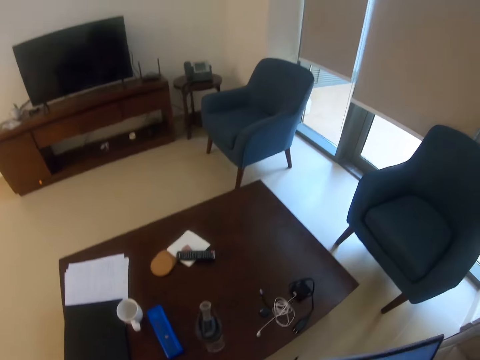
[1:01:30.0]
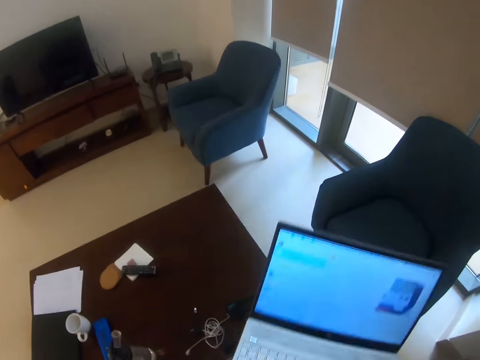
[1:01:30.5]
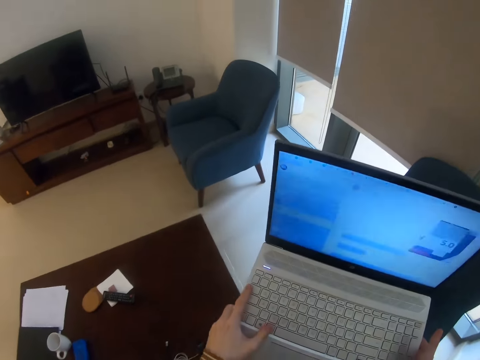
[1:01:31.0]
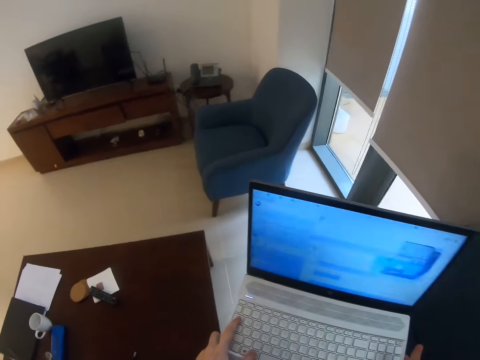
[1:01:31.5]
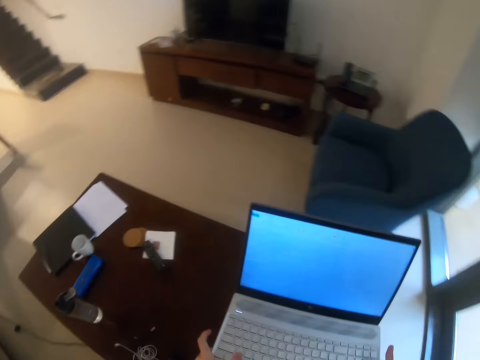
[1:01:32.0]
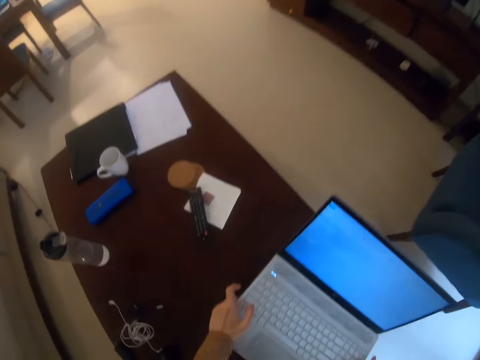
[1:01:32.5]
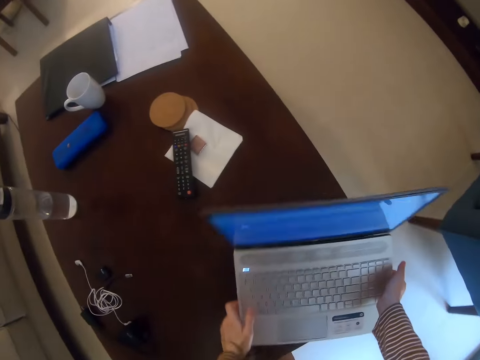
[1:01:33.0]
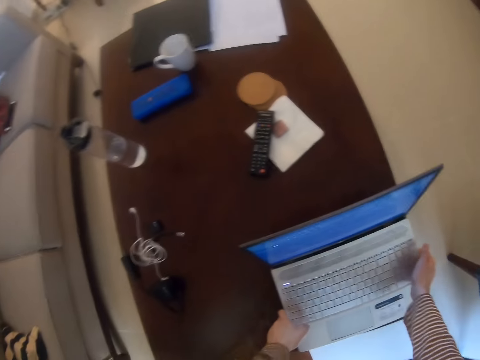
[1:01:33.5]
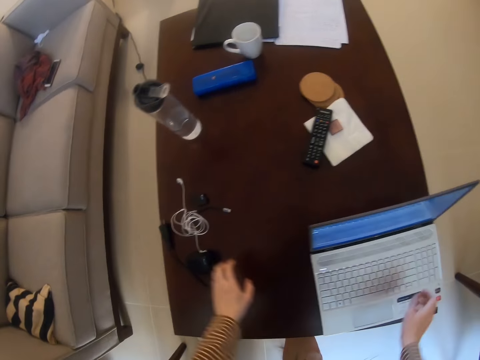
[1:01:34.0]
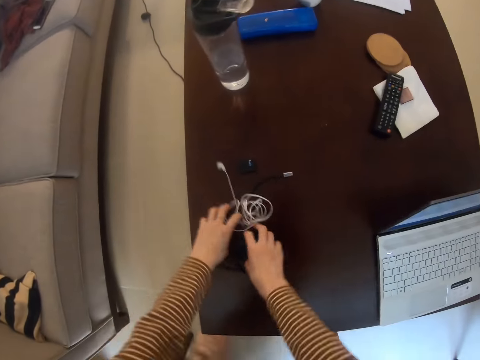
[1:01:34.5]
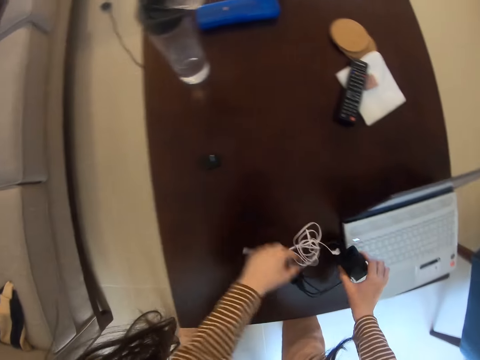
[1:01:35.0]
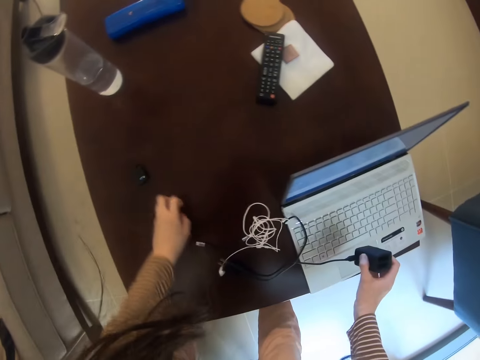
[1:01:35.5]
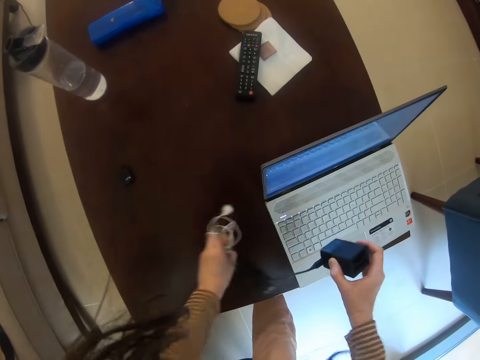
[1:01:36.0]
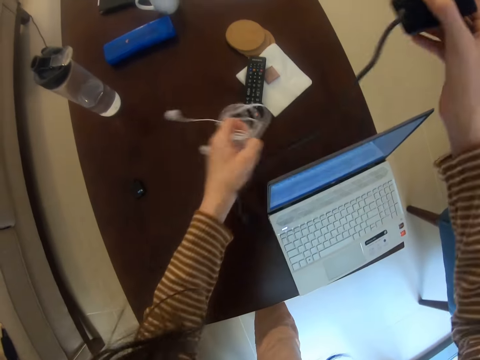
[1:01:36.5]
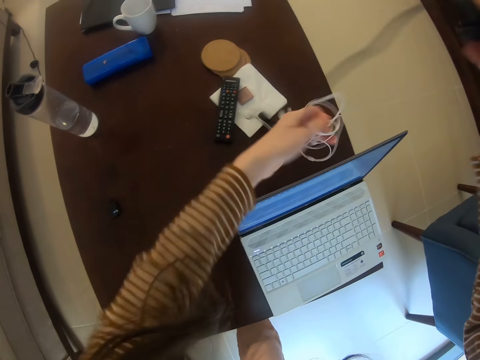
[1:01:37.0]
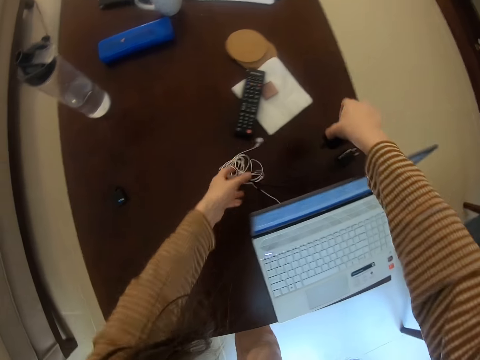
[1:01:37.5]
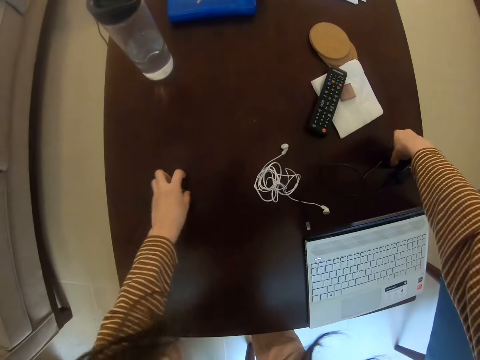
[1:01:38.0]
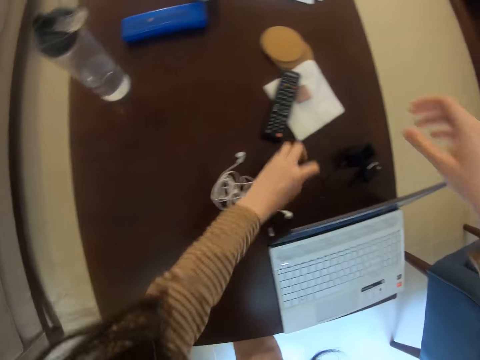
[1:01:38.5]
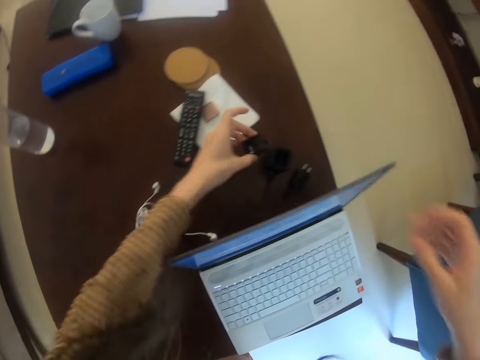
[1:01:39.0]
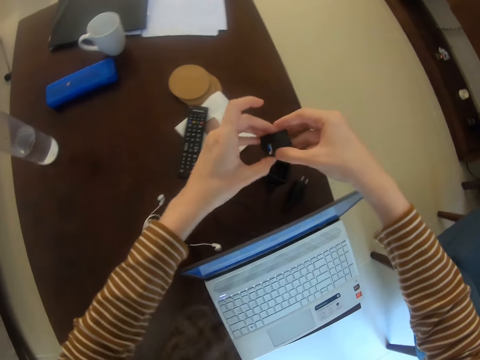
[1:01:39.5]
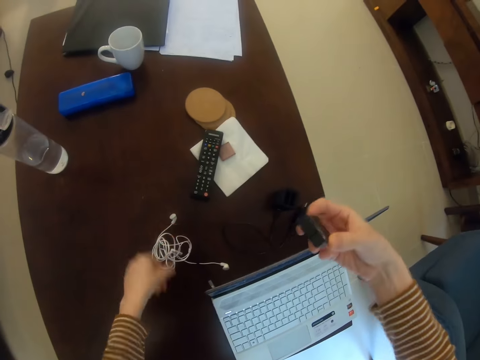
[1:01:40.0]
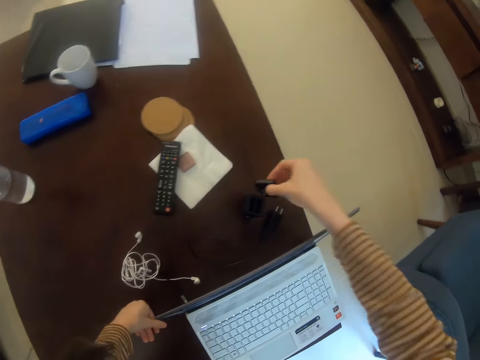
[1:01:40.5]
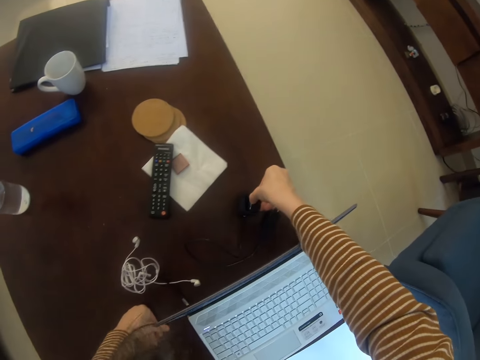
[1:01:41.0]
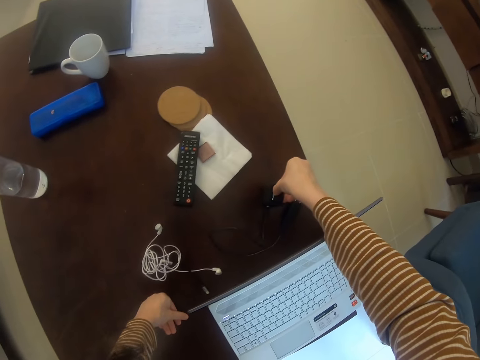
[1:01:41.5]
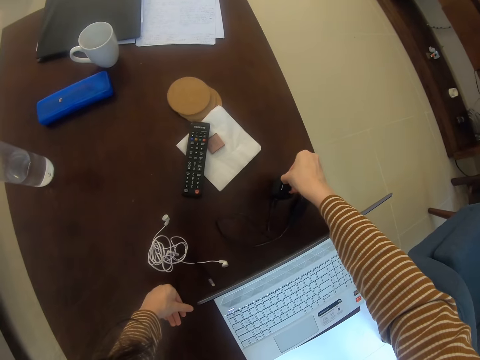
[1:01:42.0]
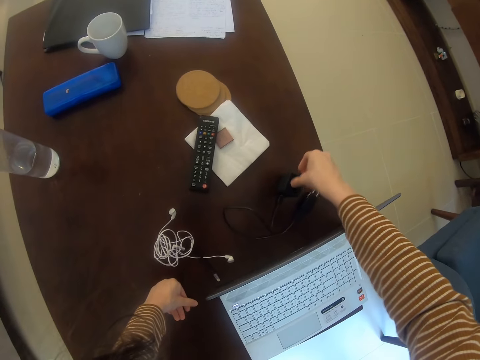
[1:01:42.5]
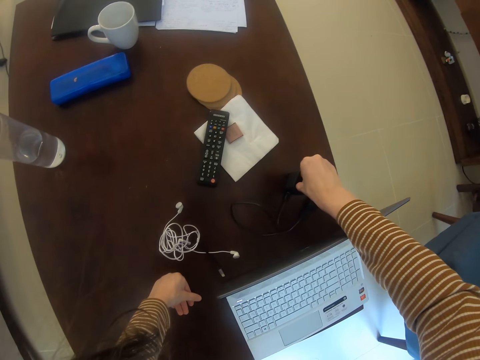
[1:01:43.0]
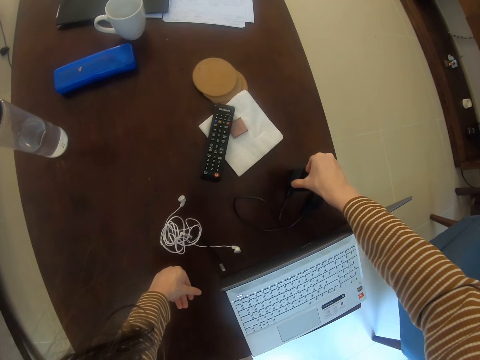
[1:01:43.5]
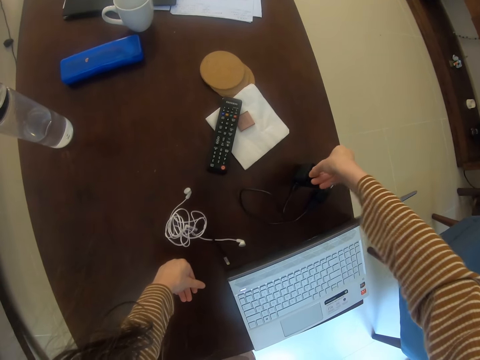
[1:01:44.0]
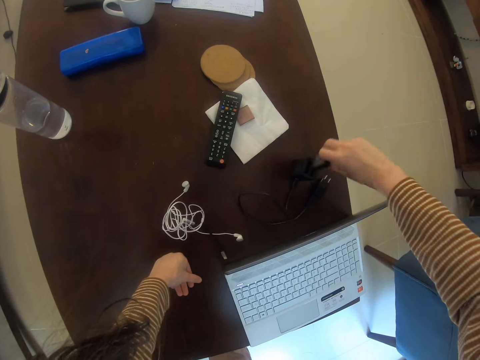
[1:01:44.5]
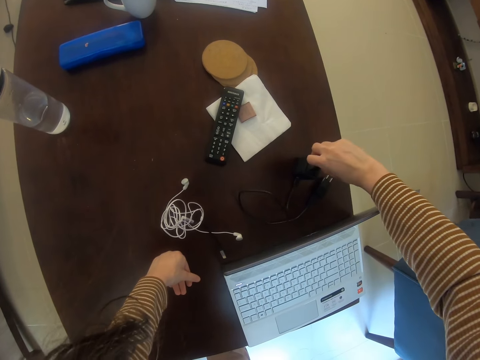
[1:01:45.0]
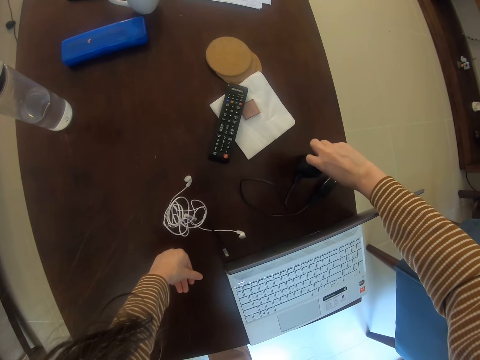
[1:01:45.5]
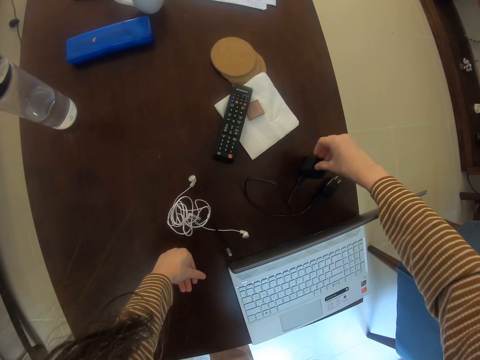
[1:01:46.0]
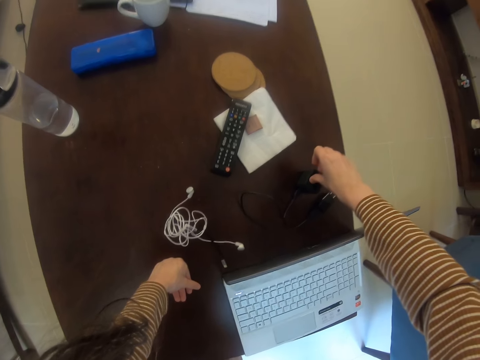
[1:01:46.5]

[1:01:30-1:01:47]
The camera wearer stands beside the table and stands up. They put the laptop on the table. They move the earphone on the table. They hold something with the right hand. They pull the charger. They hold the earphone with the left hand. They put the charger aside on the table. They pick up something. They hold something with hands. They fix the charger together. They turn something. They fix something.

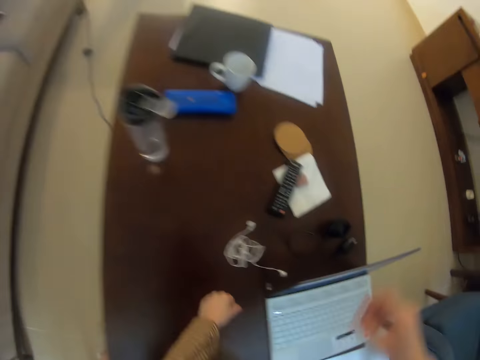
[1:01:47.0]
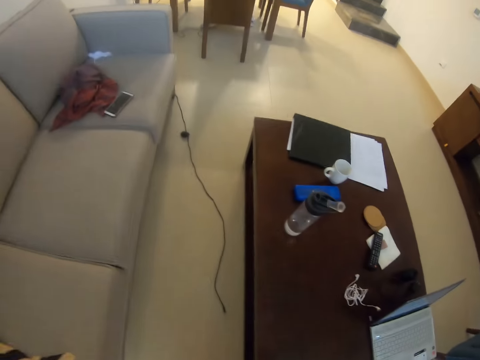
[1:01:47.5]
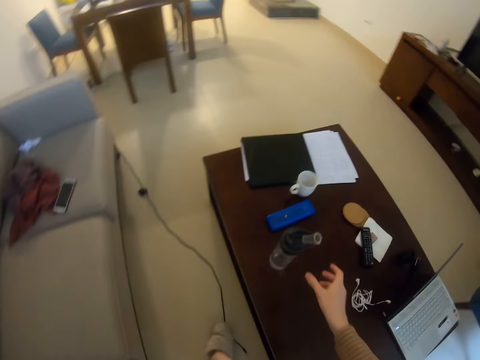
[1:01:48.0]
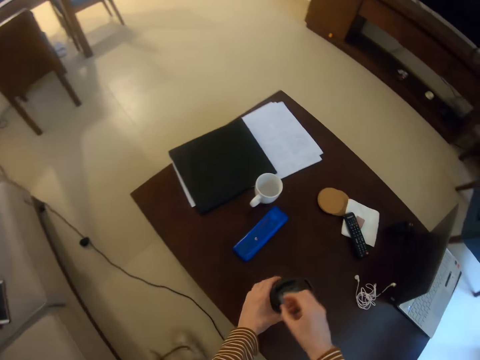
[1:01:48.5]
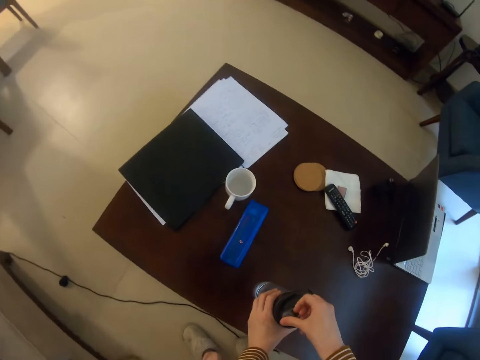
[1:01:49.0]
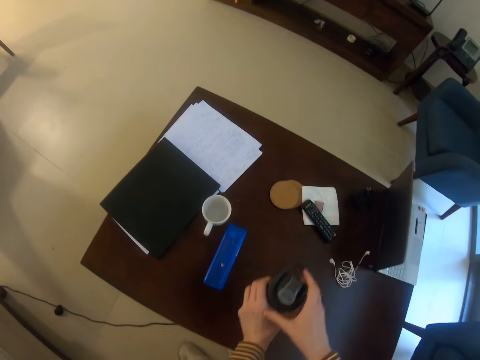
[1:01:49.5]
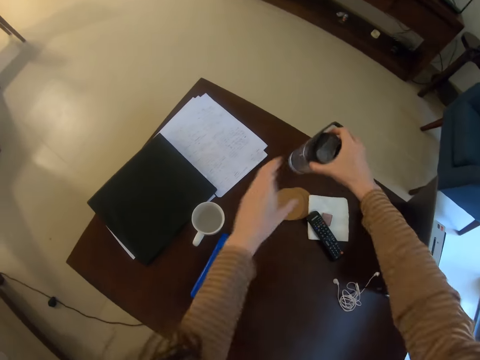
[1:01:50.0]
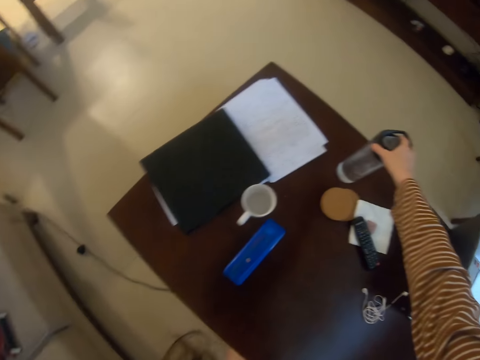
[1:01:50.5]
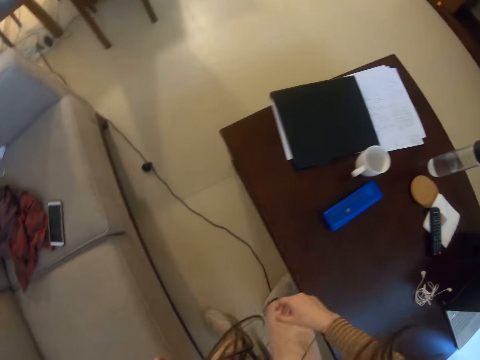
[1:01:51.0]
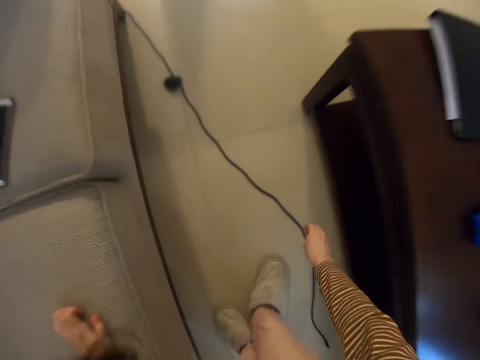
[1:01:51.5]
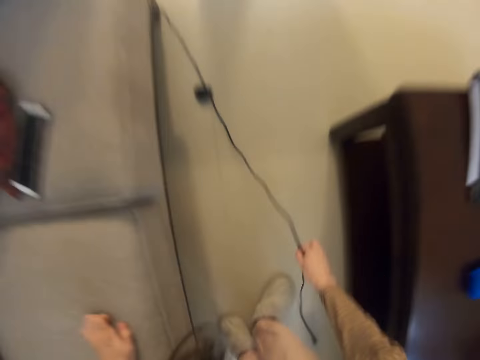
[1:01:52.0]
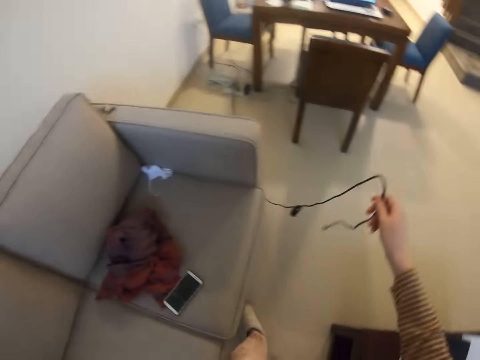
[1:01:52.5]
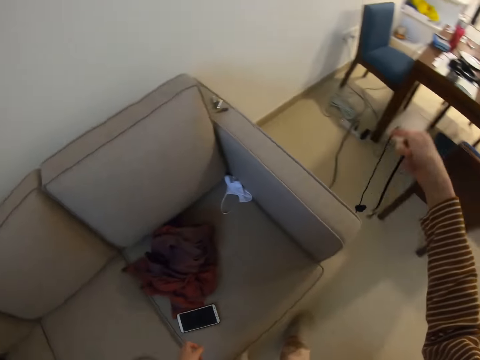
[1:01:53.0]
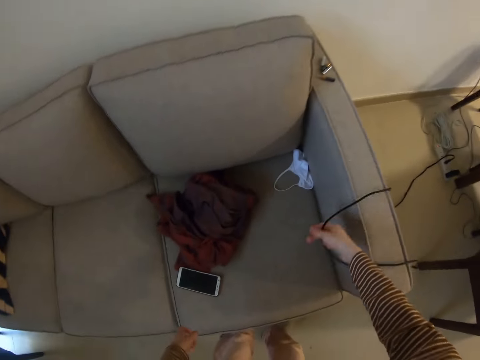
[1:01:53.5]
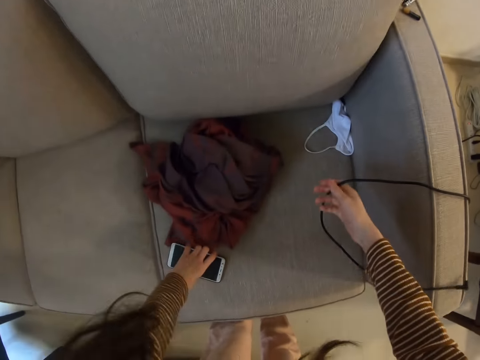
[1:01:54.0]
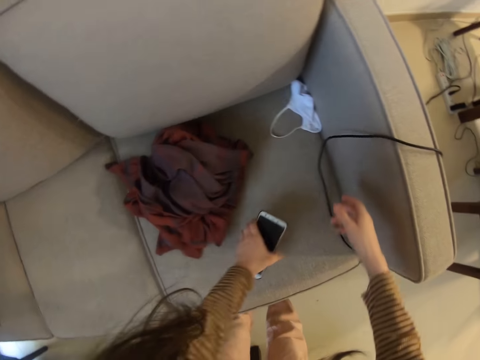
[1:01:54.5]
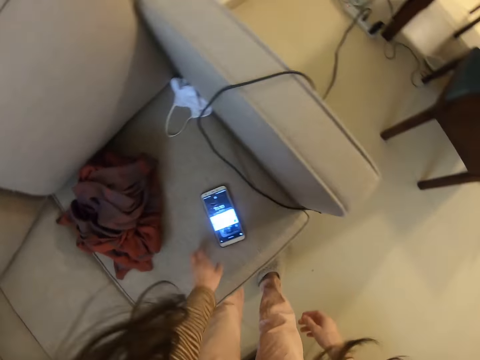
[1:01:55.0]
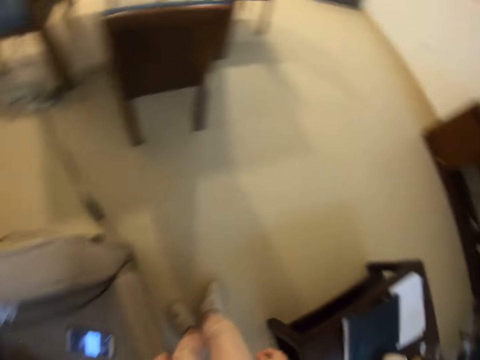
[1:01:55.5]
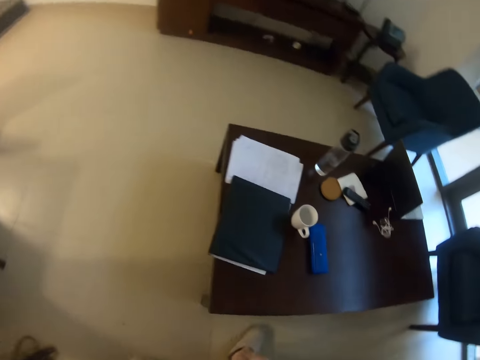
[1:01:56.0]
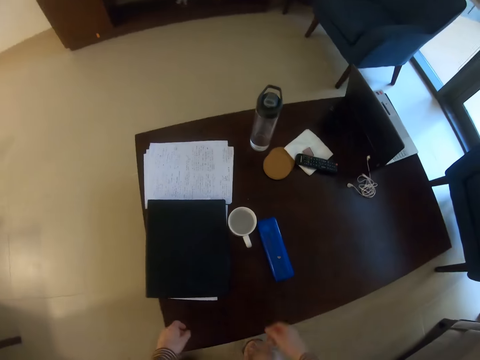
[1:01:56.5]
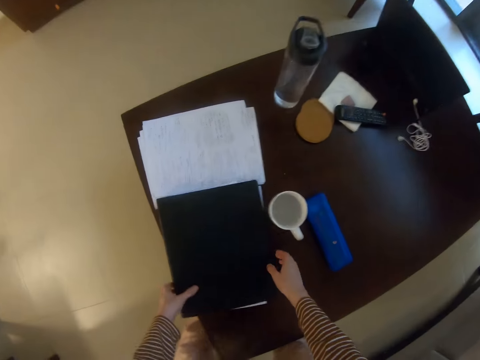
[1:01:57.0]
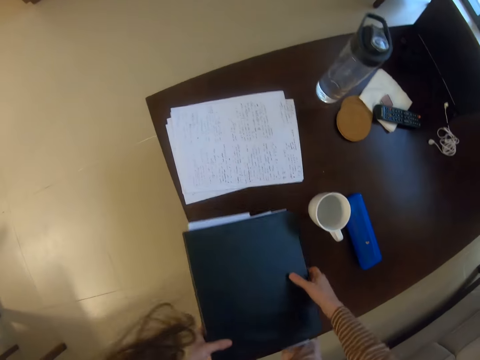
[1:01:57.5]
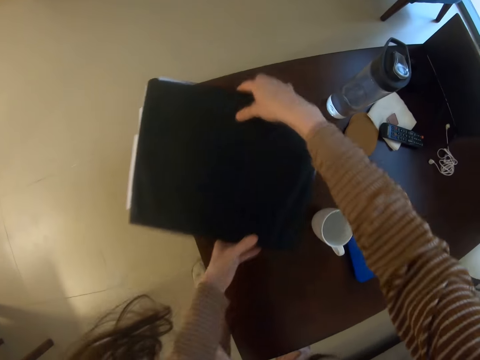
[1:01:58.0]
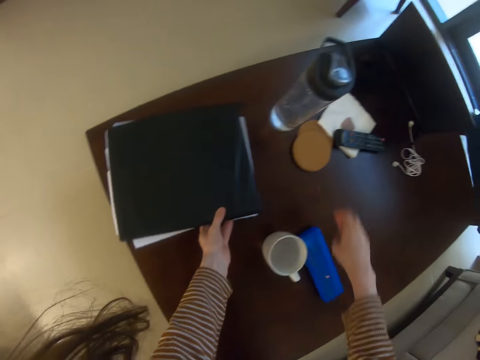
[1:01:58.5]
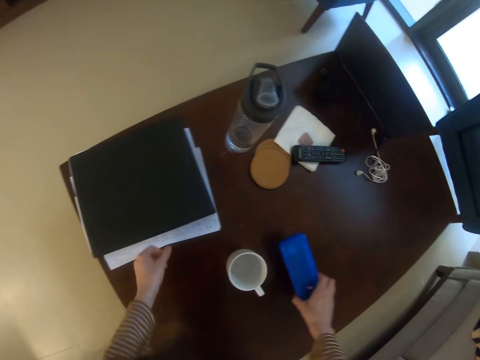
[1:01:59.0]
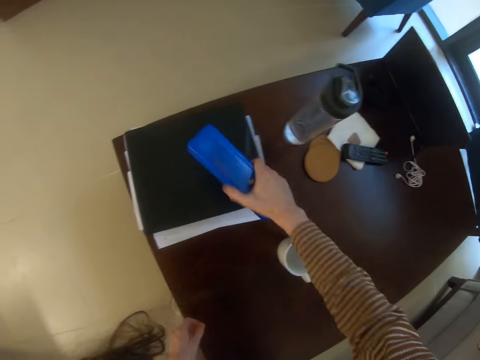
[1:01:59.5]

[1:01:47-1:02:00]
The camera wearer walks beside the table. They close the water bottle, pick up the bottle and put the bottle on the table. They pick up the wire. They pull the cable. They put the wire on the sofa. They pick up the phone. They push the phone on the couch. They put the phone on the sofa. They look at the table. They pick up the papers file, hold the papers file and put the papers file down. They pick up the box.
